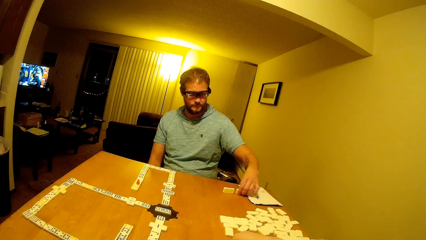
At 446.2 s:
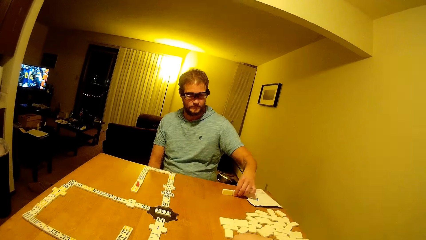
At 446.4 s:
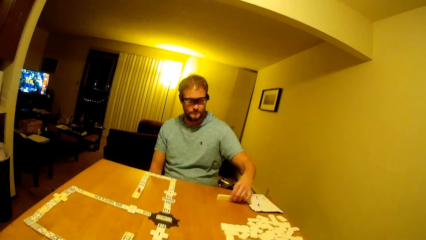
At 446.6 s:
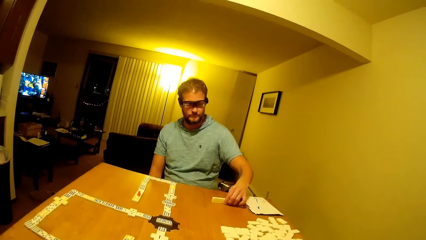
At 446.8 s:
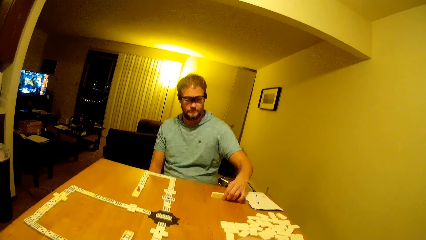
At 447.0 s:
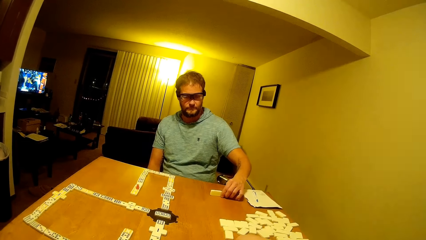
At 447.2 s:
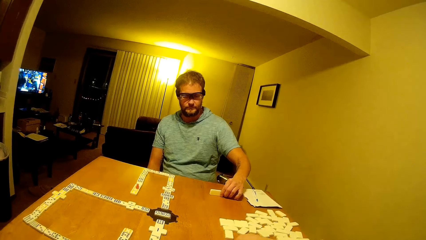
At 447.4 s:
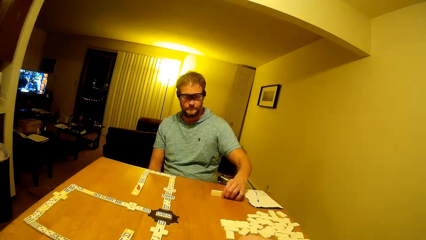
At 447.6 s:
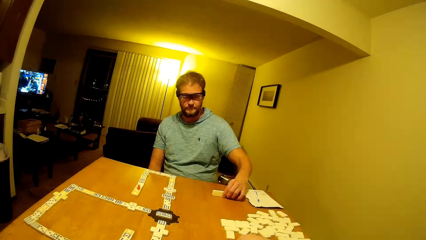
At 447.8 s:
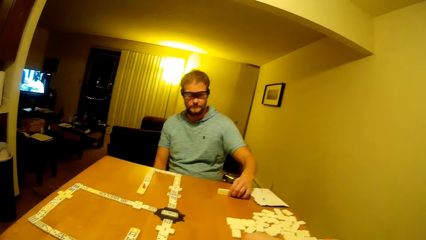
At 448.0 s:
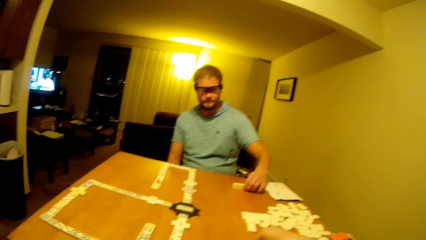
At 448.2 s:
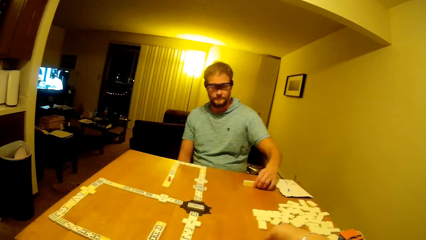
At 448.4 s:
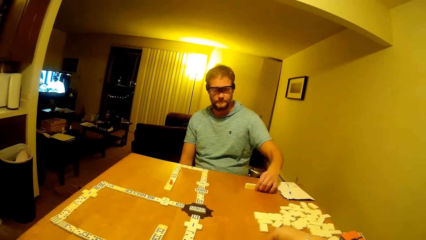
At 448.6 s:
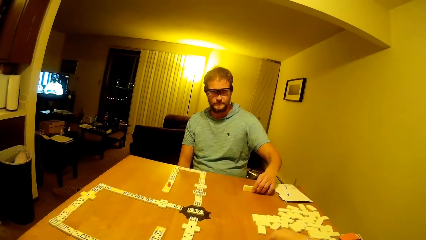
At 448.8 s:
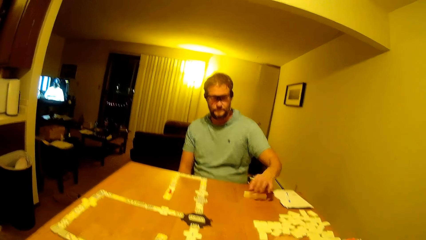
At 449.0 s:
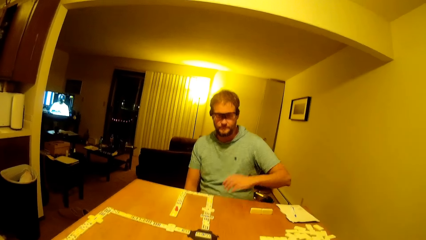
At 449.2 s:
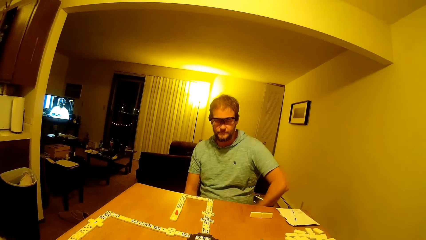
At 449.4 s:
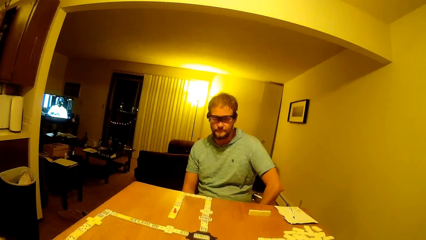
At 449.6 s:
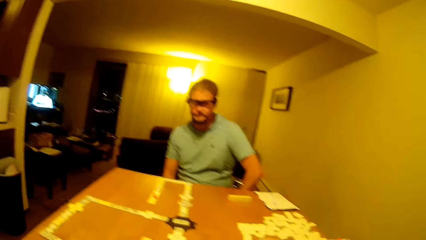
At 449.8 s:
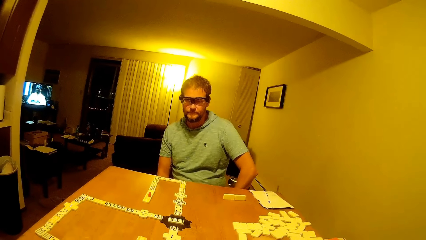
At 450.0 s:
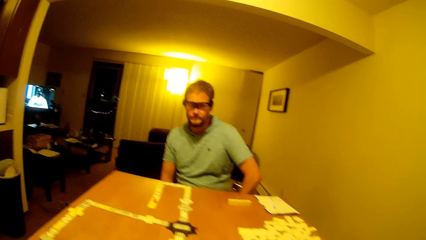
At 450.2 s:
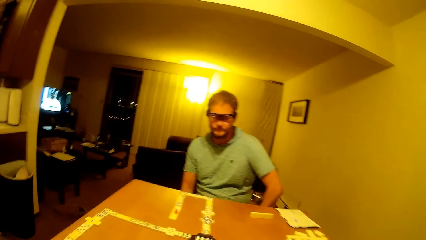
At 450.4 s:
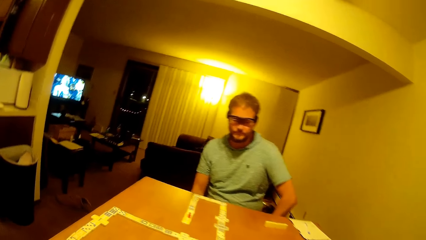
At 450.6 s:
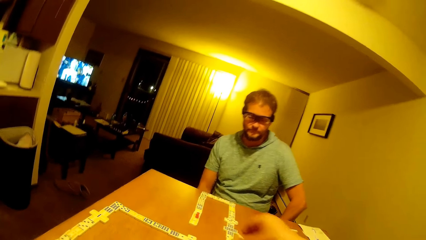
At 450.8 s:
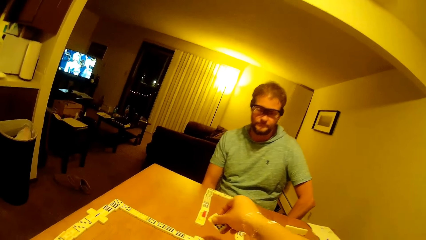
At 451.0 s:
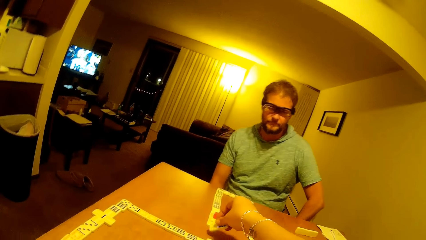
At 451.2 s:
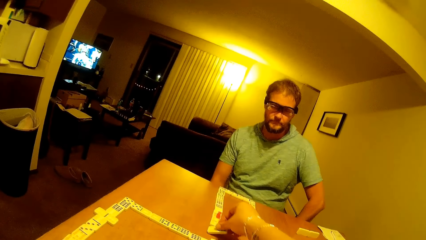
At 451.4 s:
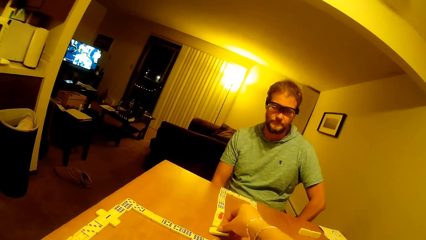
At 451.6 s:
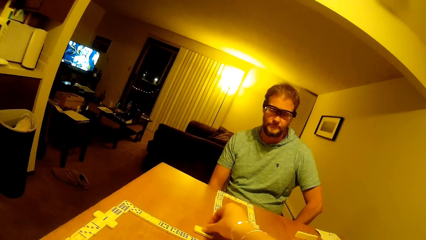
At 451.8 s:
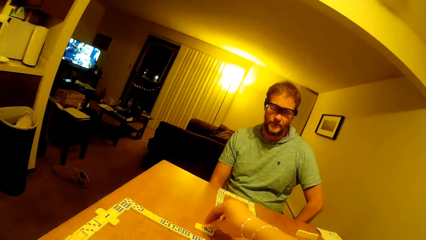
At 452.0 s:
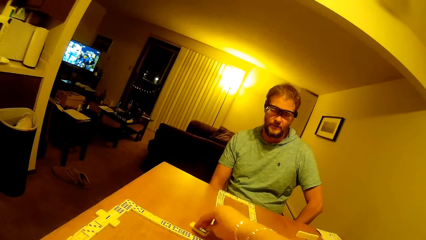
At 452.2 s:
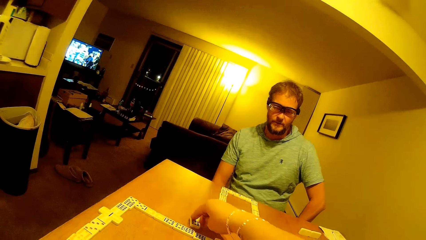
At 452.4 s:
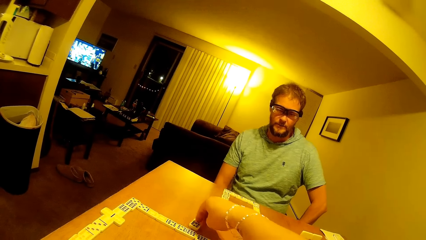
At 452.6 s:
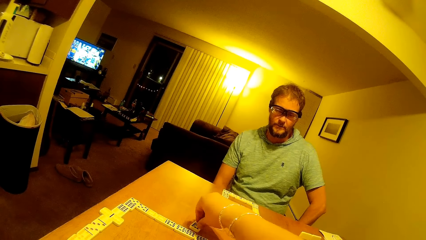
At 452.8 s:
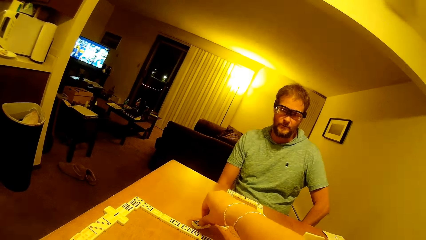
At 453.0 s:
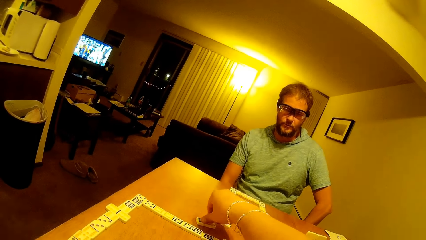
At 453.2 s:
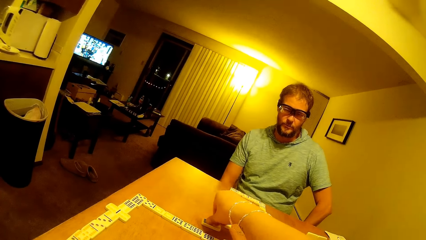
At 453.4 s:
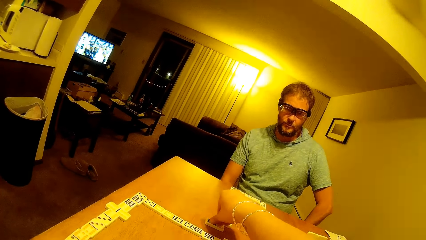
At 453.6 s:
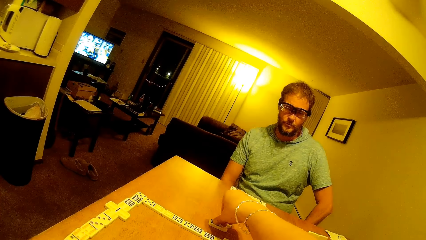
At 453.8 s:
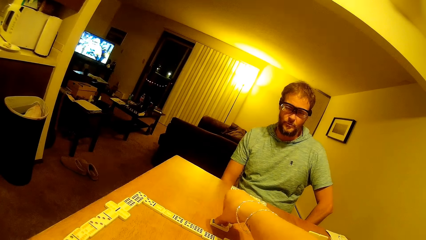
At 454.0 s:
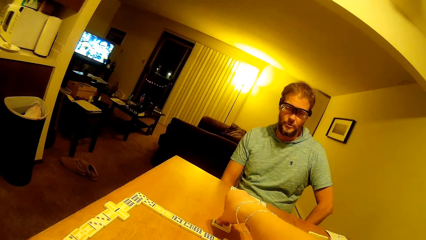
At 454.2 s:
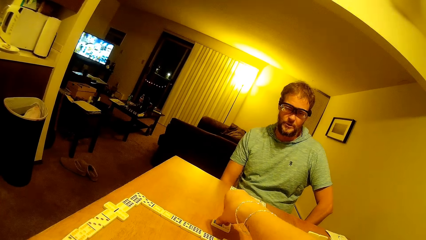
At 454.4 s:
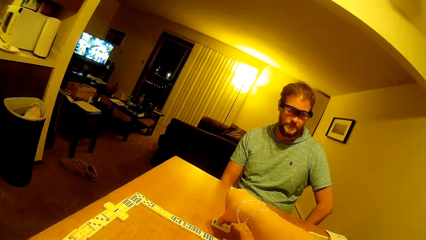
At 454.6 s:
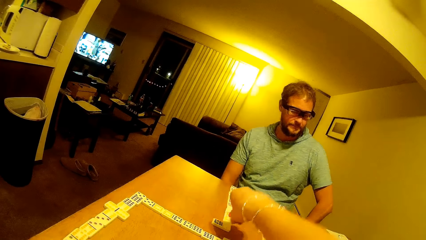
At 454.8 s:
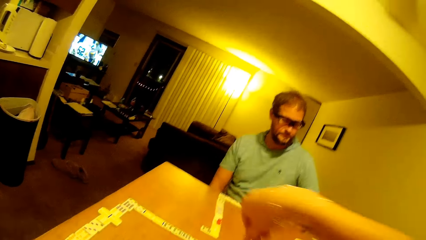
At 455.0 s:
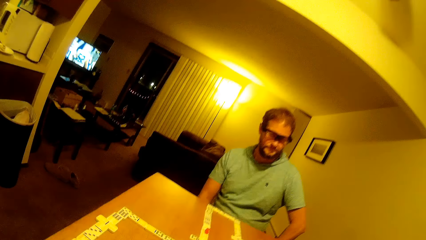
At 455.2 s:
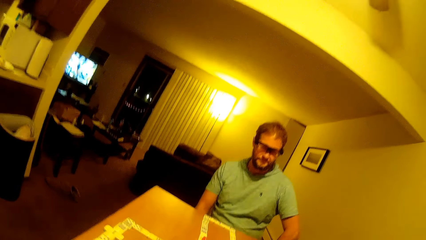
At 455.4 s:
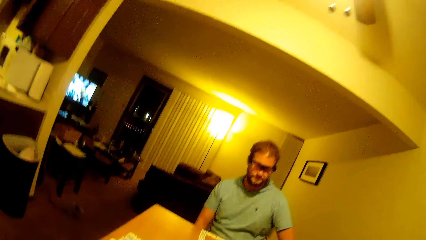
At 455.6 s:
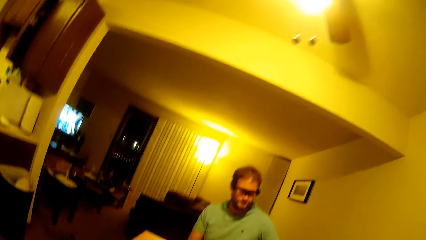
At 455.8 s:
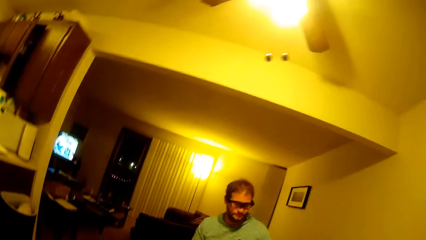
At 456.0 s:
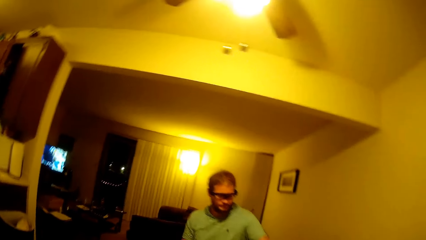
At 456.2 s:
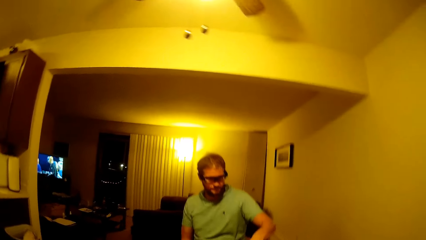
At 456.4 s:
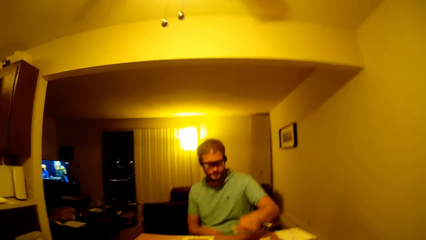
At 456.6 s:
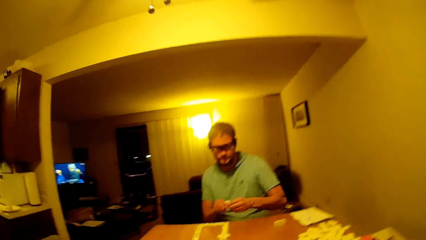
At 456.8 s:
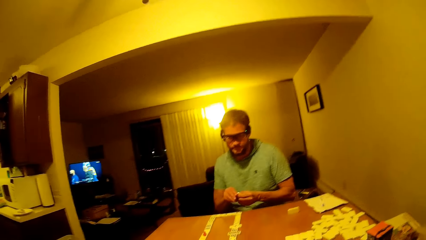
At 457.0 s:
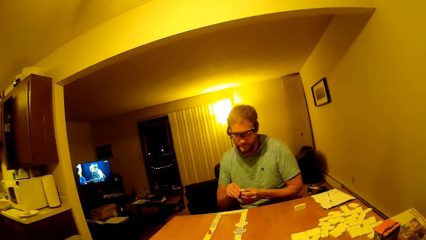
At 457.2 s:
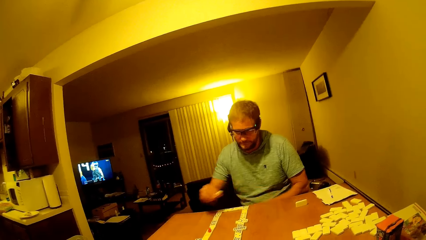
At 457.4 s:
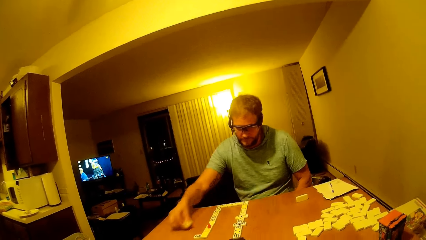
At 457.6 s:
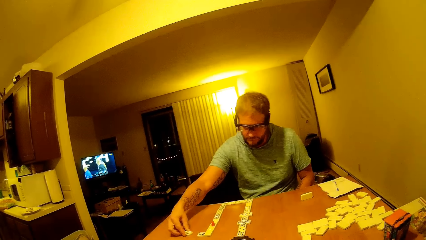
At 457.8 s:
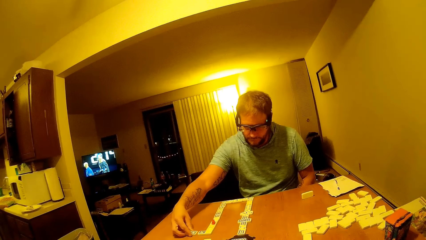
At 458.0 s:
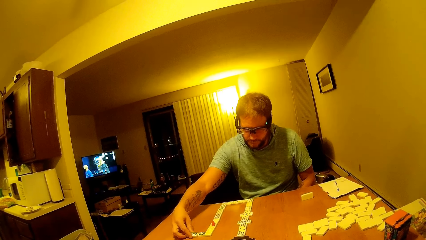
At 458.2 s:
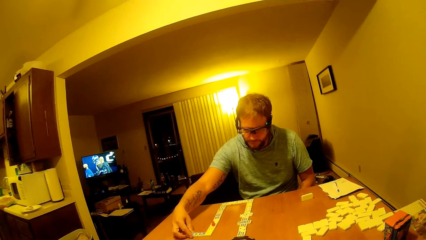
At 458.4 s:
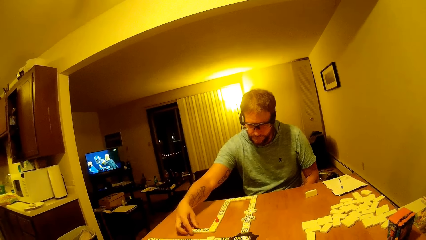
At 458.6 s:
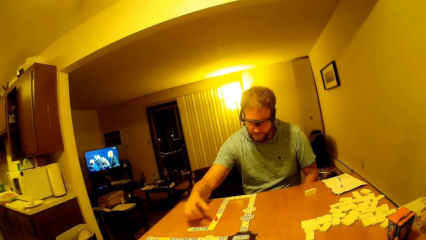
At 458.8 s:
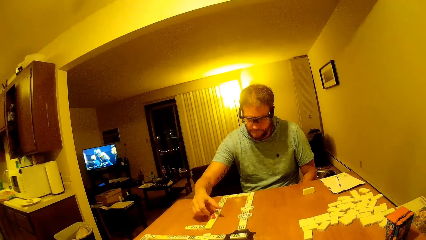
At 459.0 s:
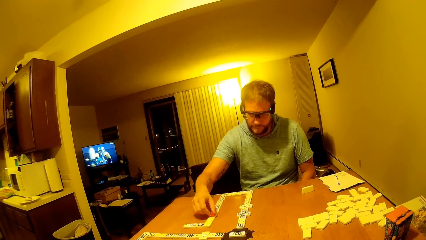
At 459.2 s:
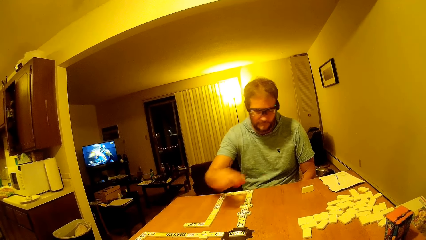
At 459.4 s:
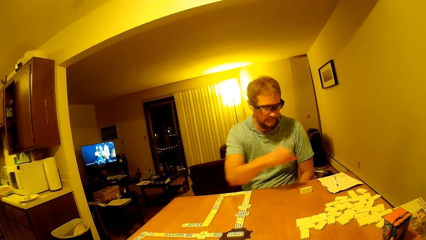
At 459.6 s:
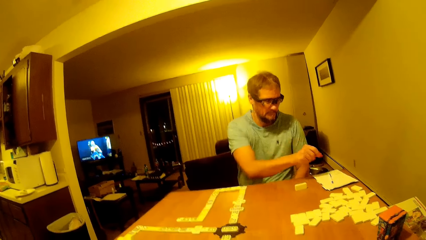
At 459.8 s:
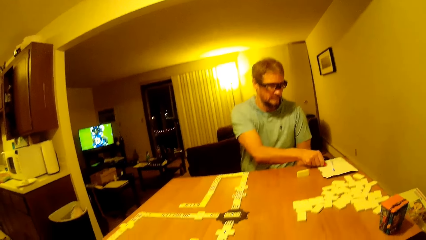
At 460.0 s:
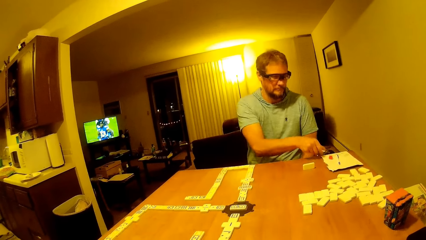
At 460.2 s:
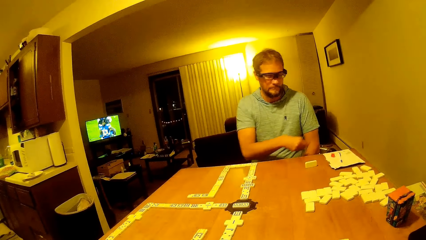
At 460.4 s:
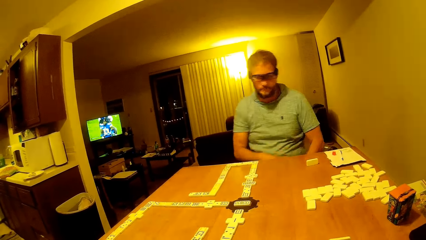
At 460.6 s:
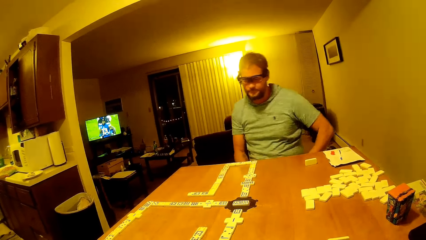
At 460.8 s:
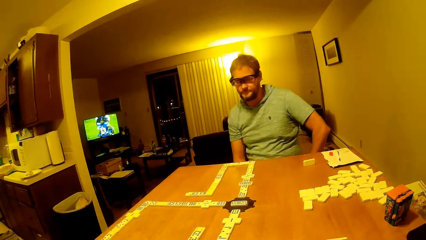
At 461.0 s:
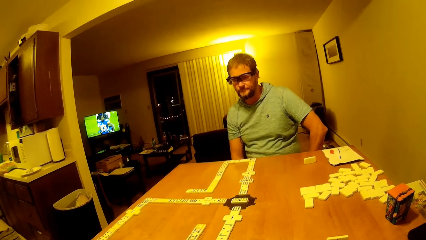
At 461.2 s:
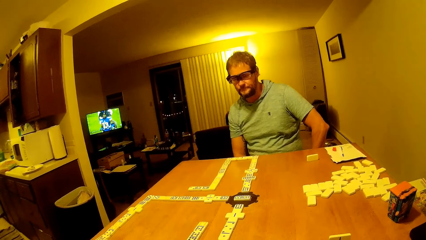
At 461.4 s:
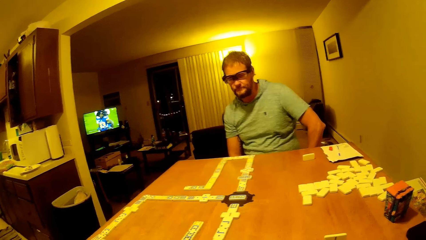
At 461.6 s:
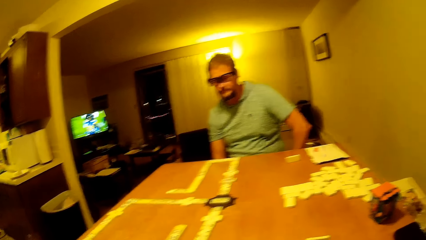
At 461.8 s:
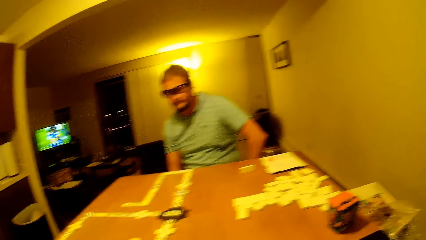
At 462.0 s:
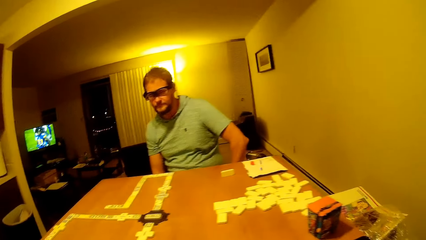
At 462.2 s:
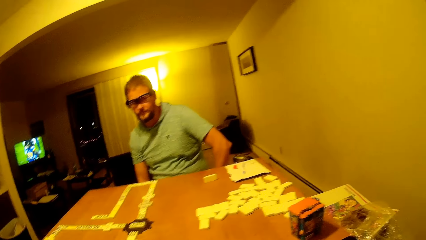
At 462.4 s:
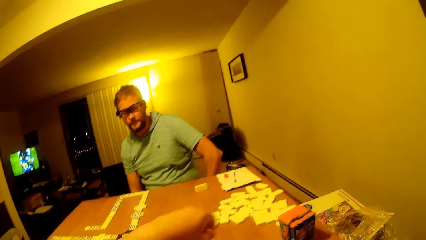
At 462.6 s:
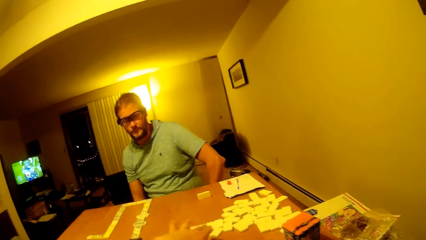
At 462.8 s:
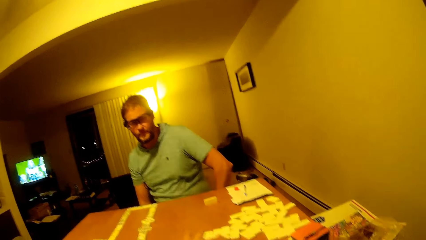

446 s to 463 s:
A man holds the domino. The man moves a dice. The man puts down the domino and moves the dominoes. The camera wearer puts down the domino. They move a dice on the table. They hold the domino. The man holds the domino, moves a dice, and holds the domino again. The man puts down the domino. The man picks up the object. The man moves the red piece. The man puts down the object.
